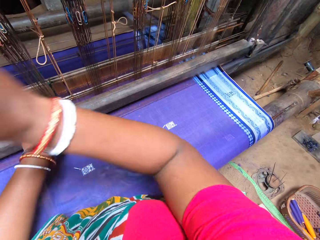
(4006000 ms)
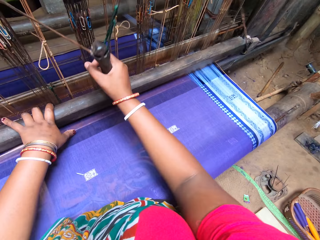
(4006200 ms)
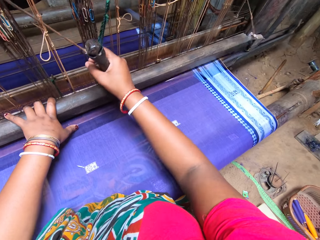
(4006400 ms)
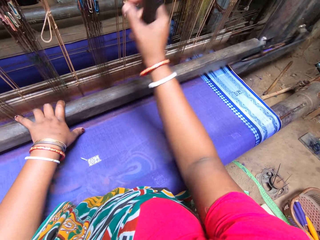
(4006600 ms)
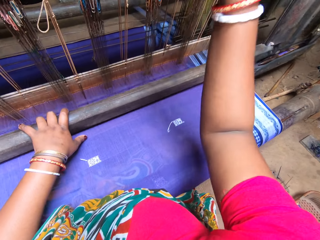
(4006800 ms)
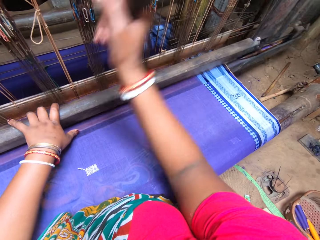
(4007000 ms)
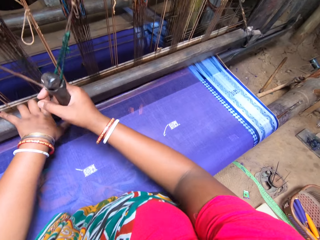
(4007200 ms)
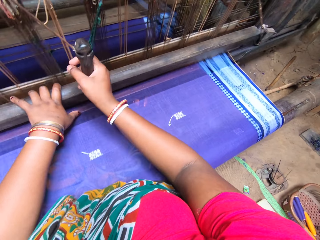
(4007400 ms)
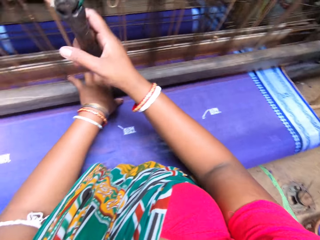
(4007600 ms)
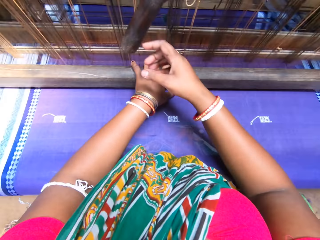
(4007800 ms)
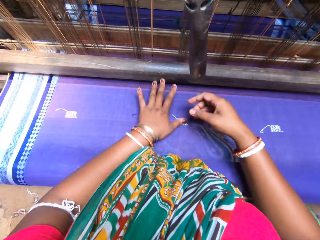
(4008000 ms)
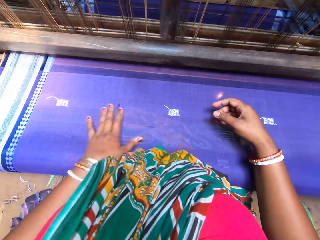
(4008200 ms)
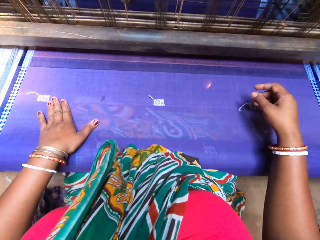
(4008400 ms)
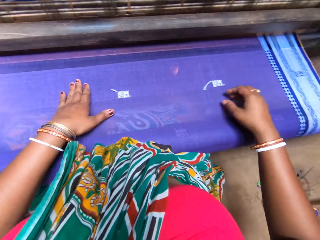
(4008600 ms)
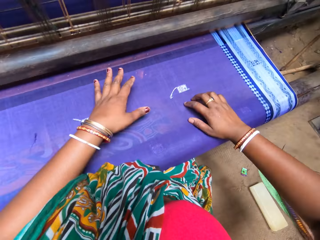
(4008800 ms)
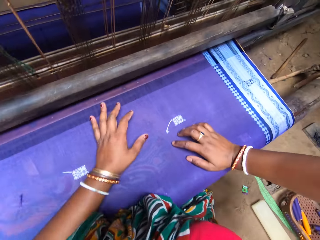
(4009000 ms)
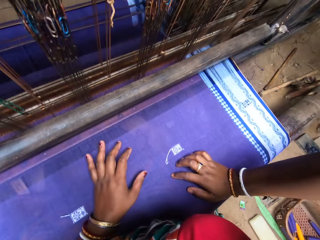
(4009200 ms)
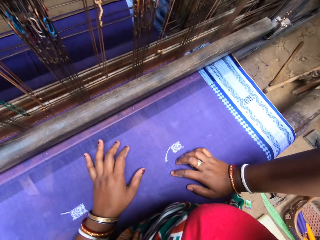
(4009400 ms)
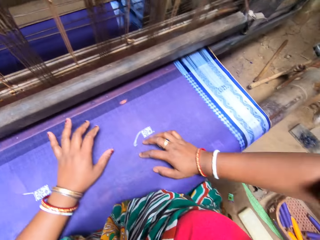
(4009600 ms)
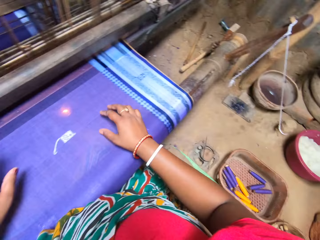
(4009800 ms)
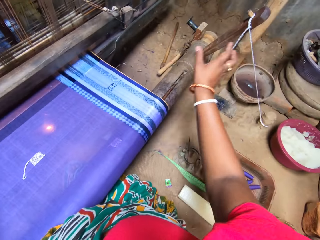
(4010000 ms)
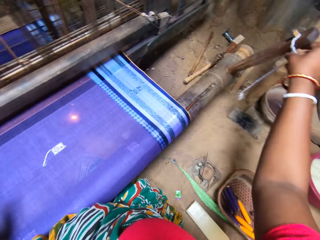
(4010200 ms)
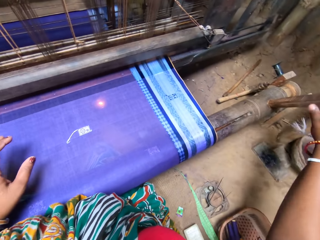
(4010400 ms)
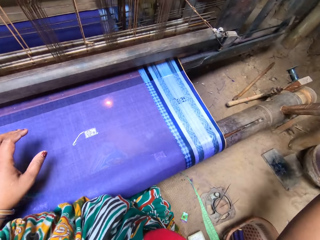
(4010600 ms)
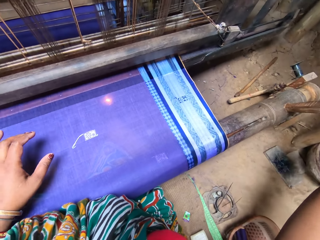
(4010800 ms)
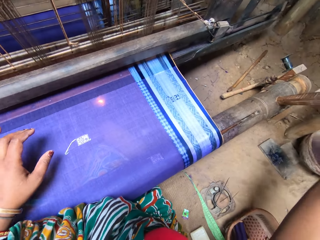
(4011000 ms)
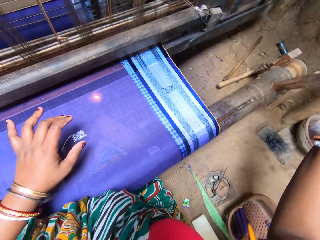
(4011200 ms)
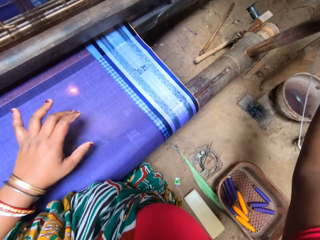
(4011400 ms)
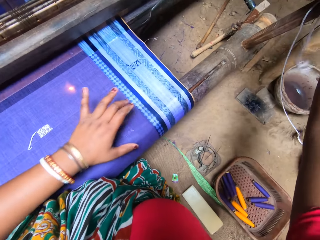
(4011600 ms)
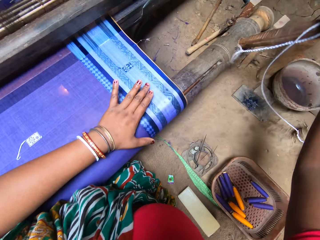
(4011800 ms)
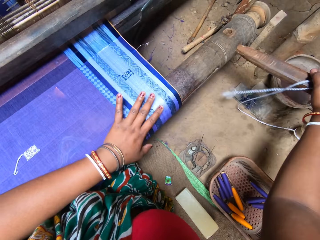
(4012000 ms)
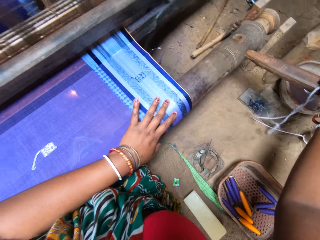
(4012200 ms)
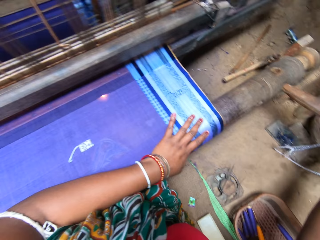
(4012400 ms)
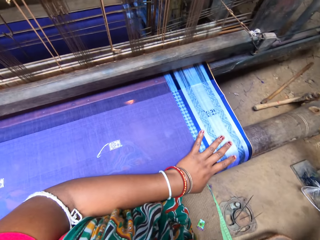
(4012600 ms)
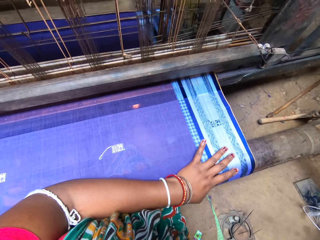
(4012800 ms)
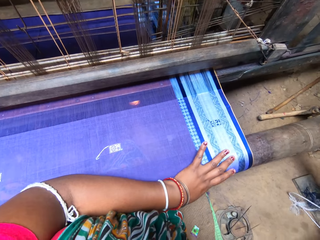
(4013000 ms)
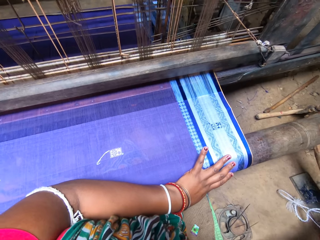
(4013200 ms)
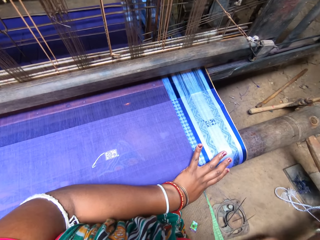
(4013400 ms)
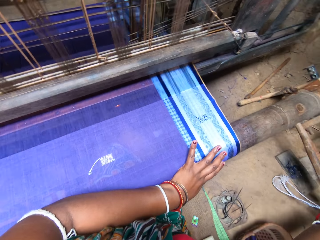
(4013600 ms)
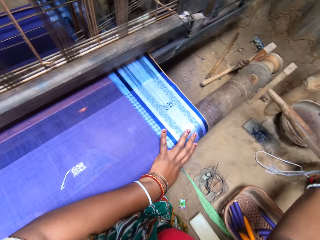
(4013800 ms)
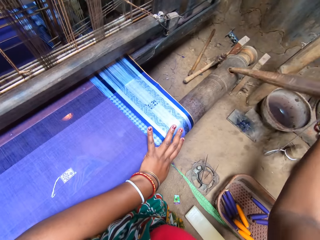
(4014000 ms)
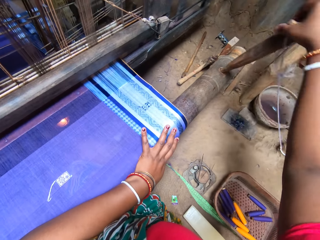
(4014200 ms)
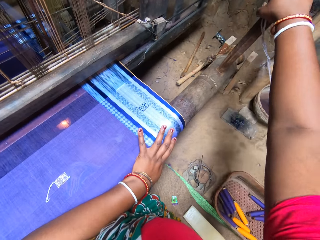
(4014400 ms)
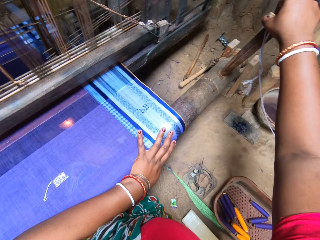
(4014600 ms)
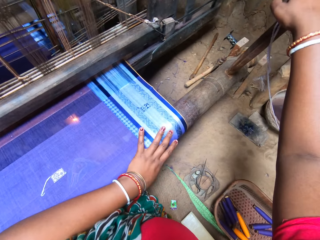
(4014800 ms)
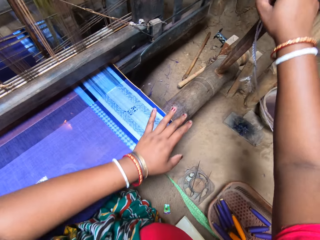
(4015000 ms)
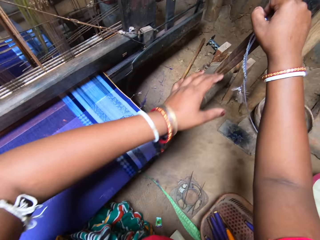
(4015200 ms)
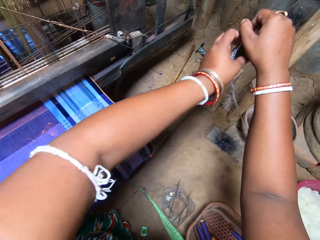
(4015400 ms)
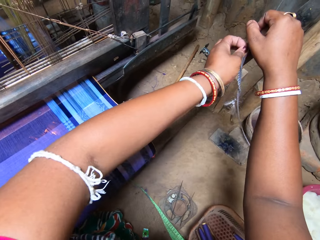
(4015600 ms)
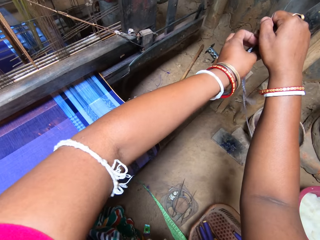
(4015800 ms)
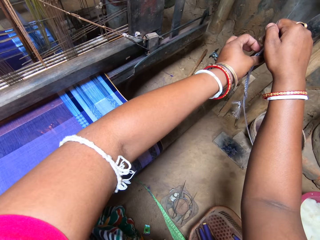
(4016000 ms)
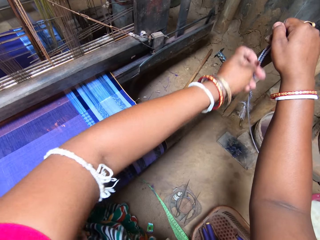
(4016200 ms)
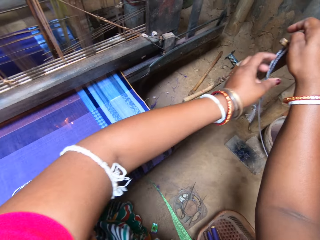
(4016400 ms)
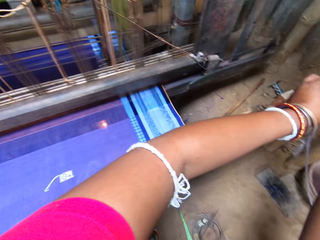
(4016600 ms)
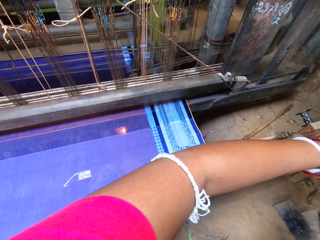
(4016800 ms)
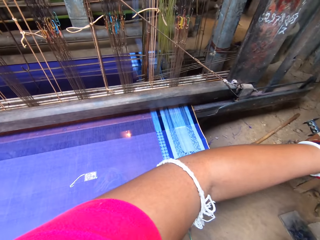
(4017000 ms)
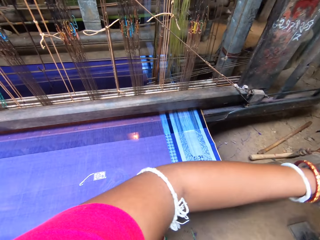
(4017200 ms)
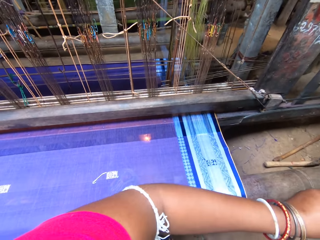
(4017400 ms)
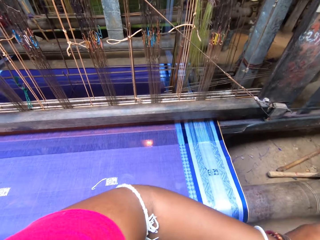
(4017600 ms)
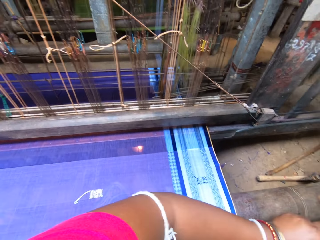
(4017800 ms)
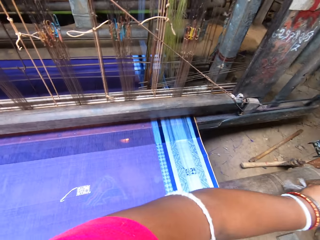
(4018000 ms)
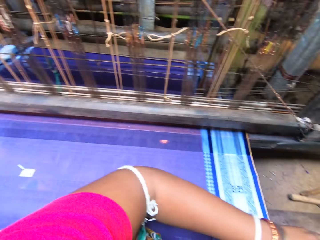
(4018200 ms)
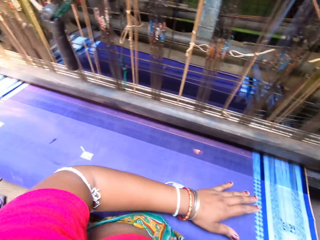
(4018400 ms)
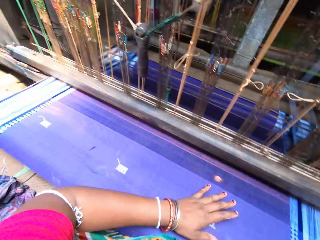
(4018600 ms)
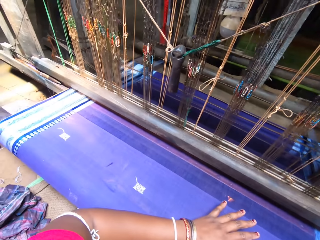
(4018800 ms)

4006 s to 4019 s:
The camera wearer looks around. They place the hands on the garment. They adjust the front beam of the loom with both hands. They hold the rope with the right hand. They remove the wood with the right hand. They fix the wood.

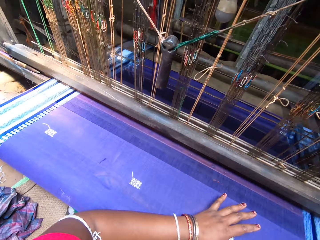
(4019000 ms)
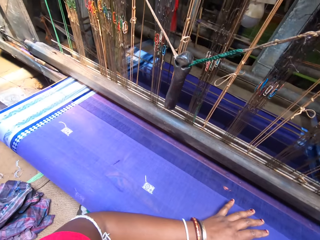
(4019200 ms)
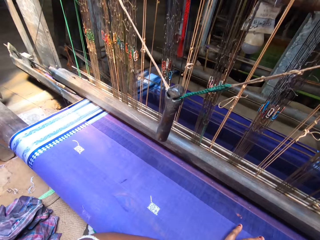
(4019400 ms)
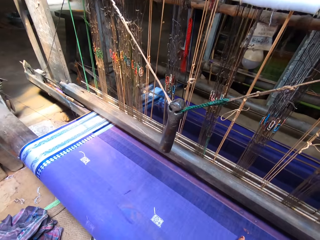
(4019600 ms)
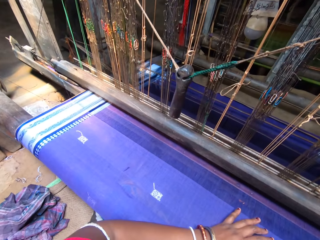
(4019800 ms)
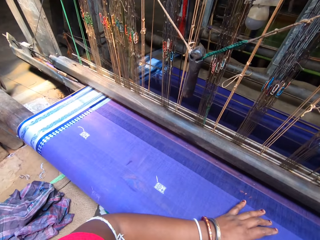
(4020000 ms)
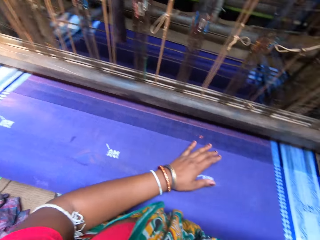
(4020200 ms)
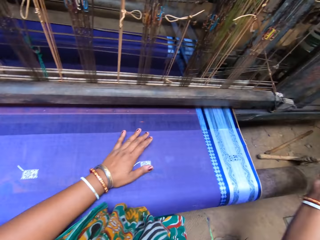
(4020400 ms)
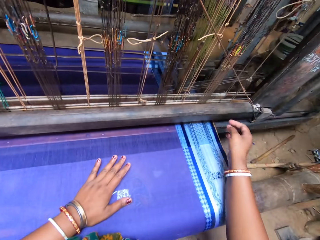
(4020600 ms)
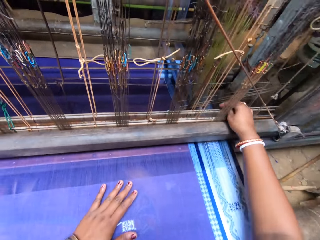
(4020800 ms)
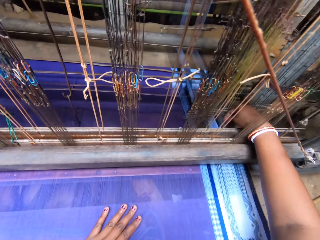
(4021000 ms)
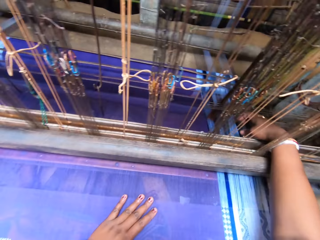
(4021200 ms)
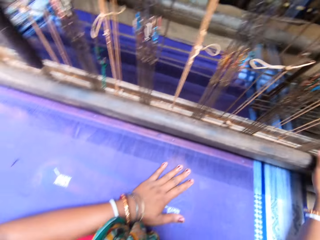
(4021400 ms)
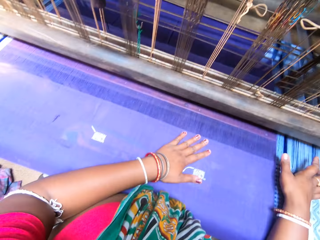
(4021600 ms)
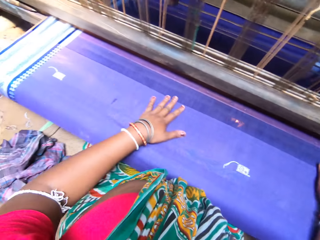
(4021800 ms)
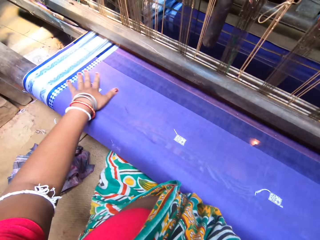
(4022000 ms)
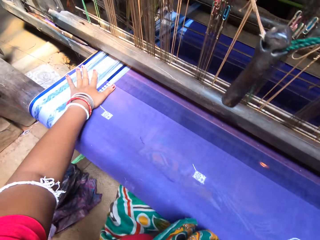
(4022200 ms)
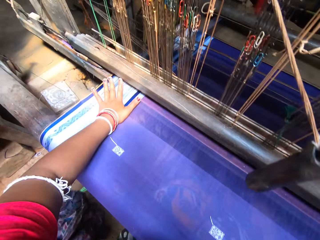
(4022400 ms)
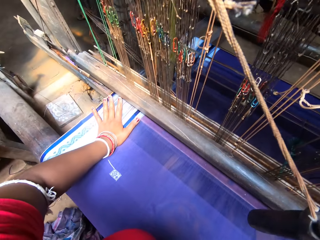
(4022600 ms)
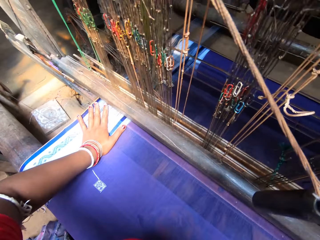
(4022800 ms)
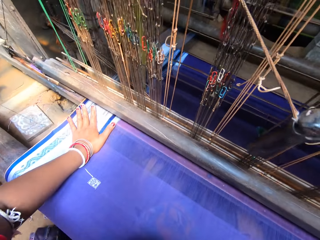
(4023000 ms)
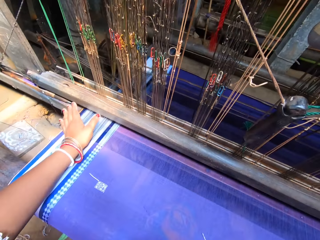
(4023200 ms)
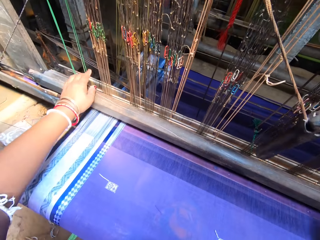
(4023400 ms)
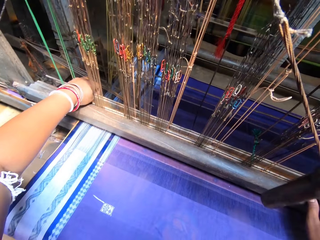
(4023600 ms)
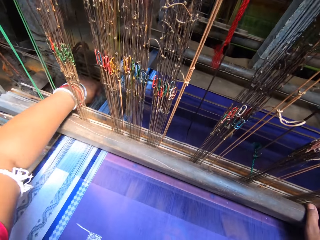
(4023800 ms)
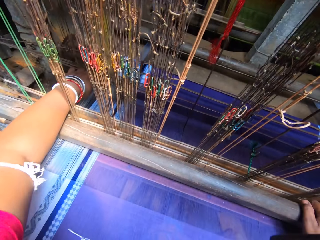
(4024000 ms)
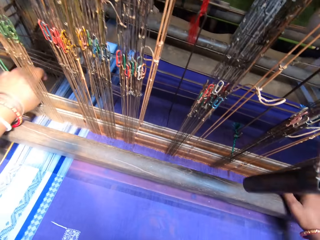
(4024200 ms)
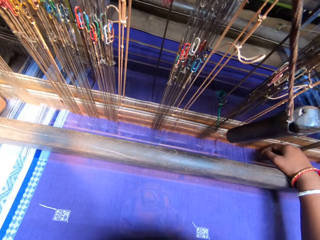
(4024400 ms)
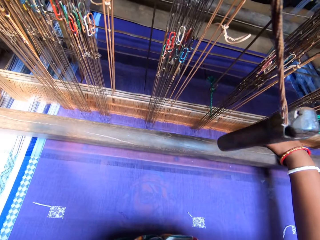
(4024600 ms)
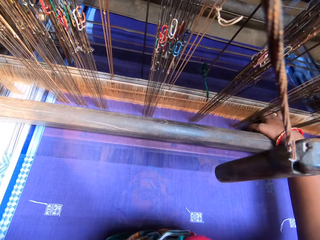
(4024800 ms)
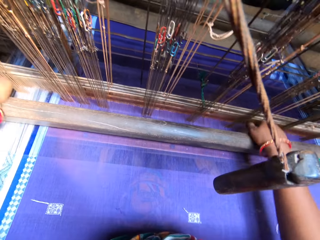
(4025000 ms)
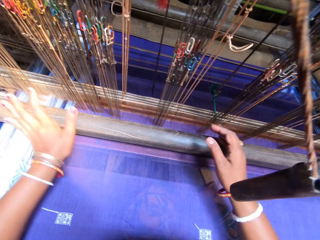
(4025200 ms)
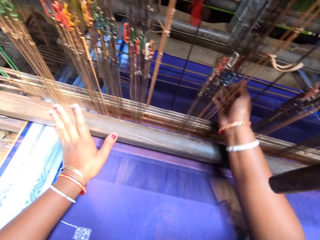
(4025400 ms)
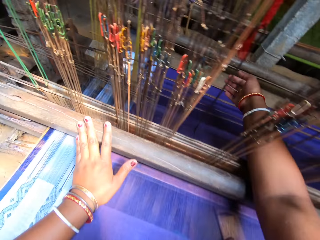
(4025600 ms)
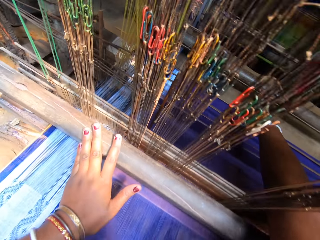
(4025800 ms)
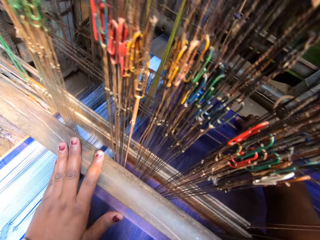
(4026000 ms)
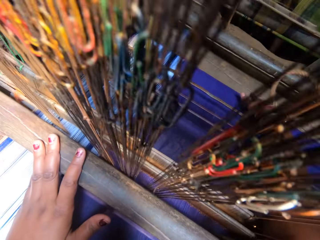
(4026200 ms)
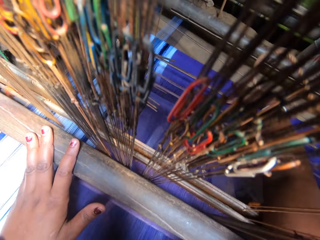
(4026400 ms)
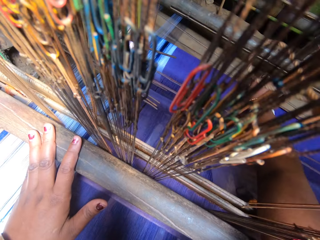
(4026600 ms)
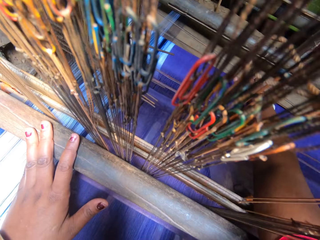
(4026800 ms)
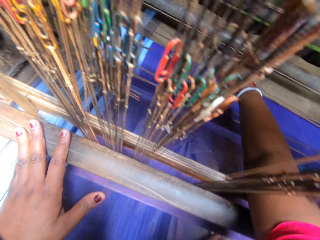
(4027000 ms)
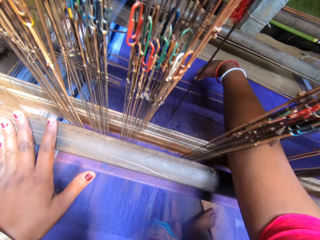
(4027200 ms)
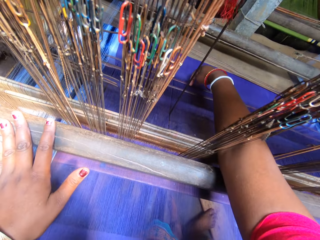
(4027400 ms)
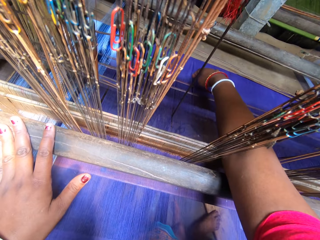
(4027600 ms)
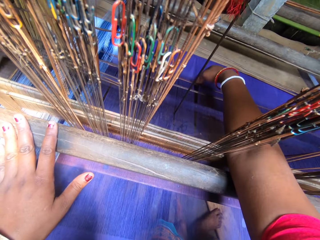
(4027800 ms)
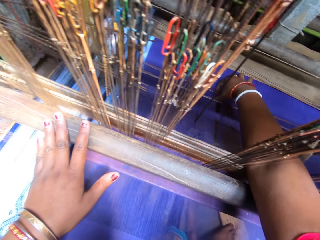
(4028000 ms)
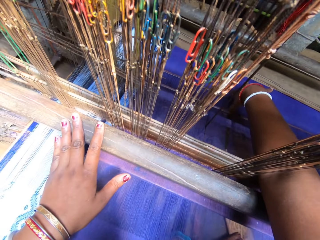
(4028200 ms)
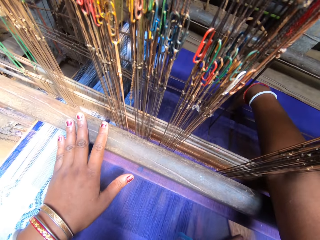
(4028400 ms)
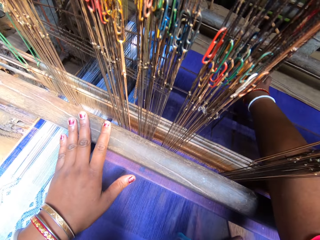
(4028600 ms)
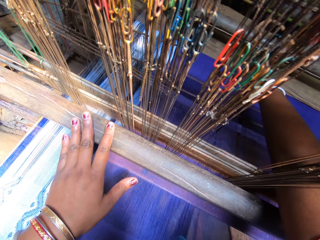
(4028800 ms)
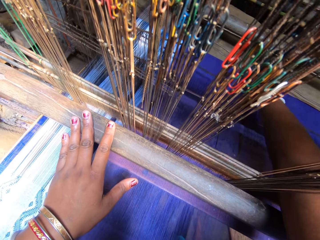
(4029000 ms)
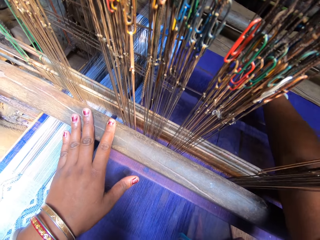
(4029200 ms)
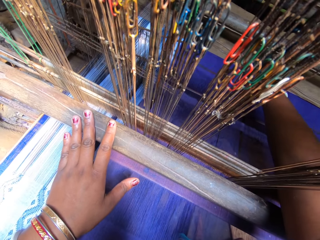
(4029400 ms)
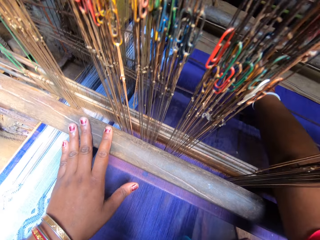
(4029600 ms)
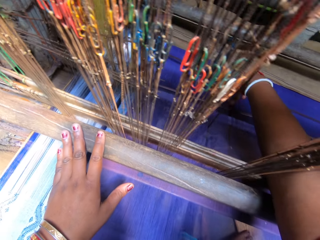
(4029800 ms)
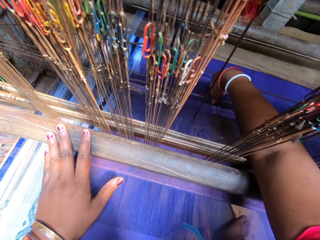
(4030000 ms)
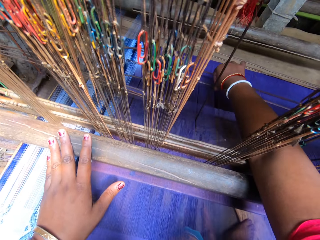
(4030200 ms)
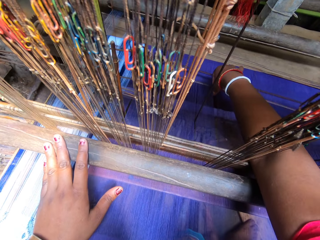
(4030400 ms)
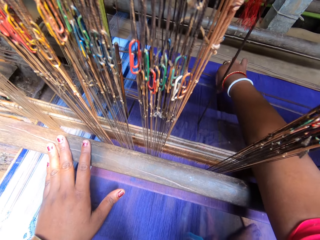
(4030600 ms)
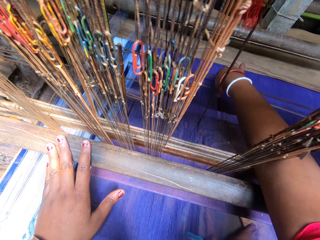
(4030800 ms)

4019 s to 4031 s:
The camera wearer looks at the beater and looks at the garment. They place the hand on the garment. They adjust the reeds on the loom with both hands. They adjust the handloom shaft bar with both hands. They control a machine.
